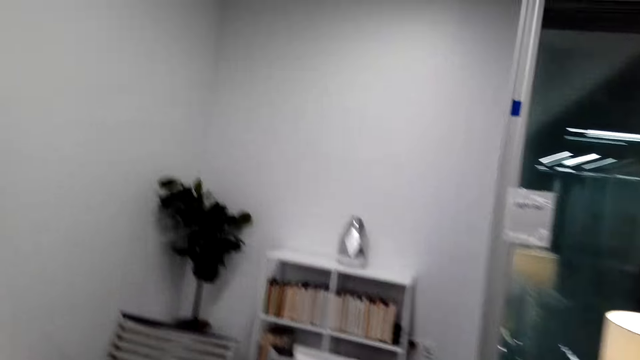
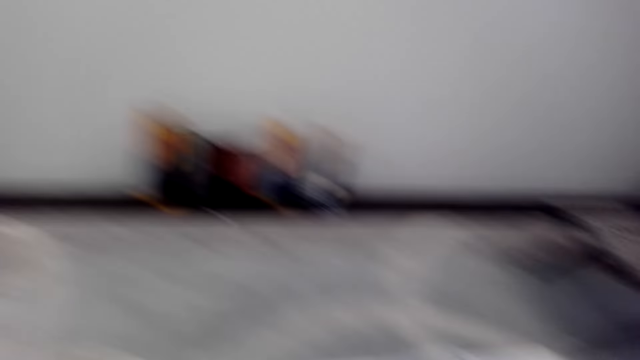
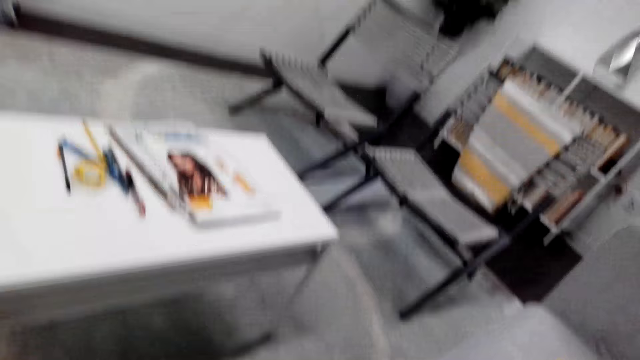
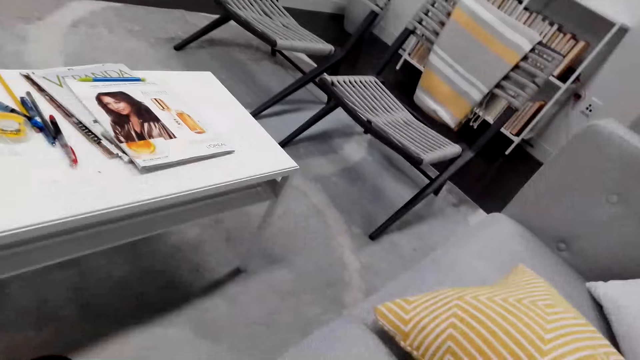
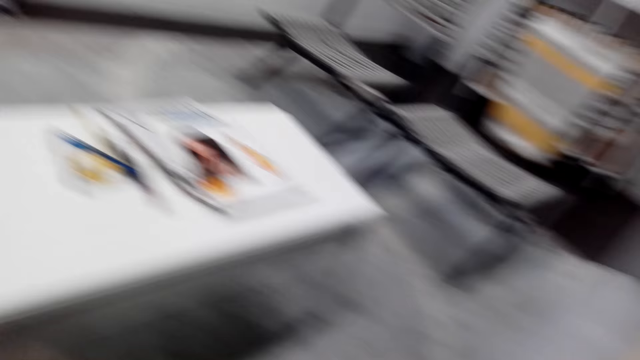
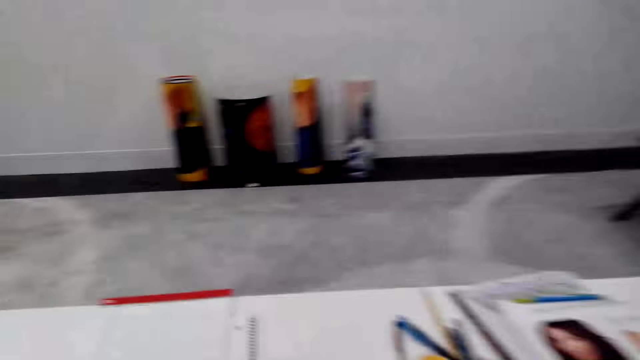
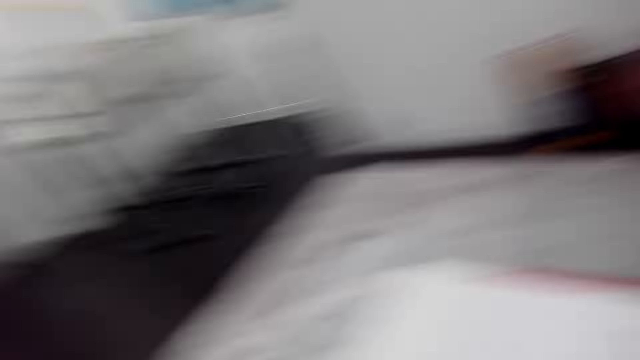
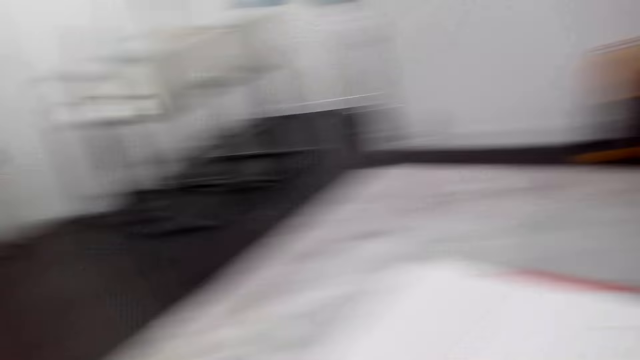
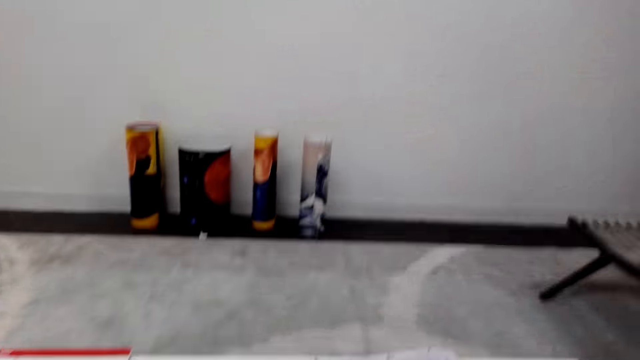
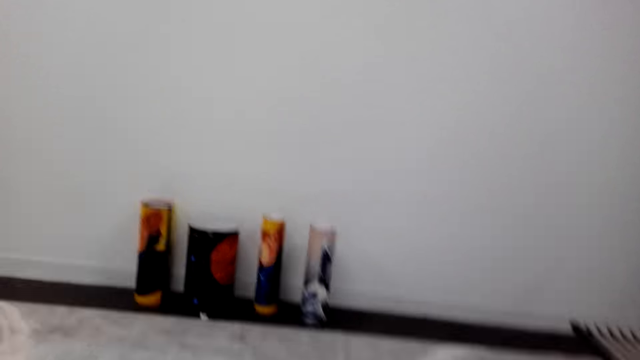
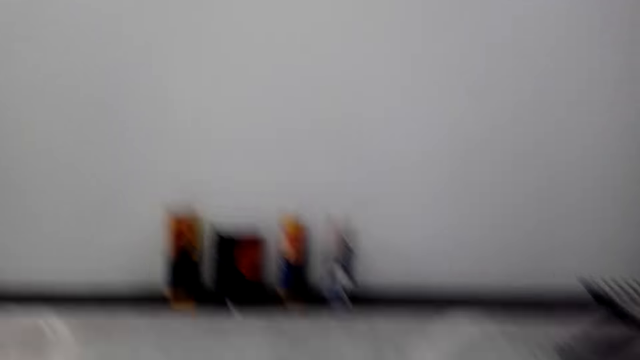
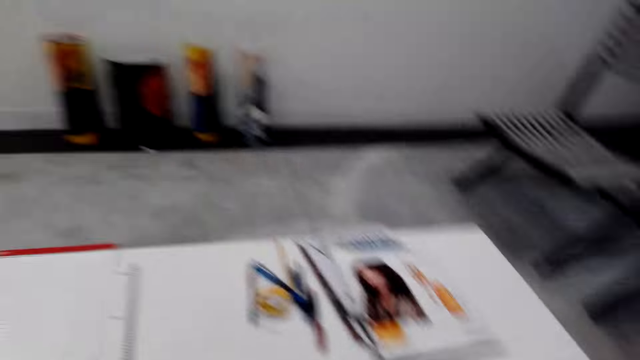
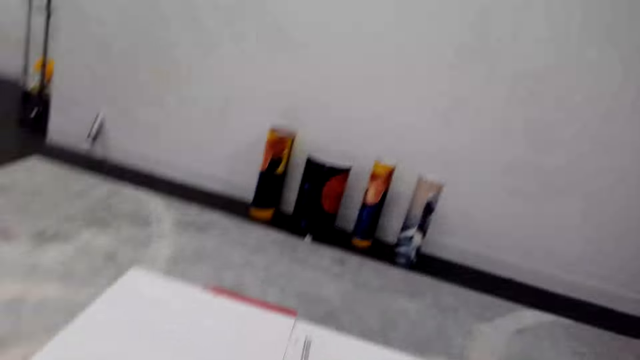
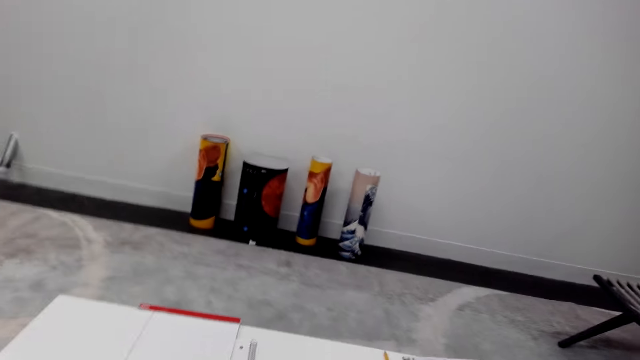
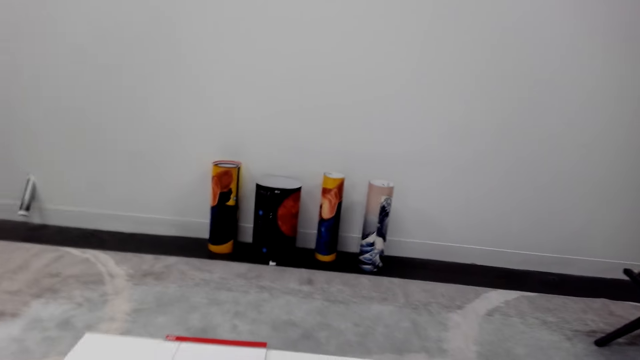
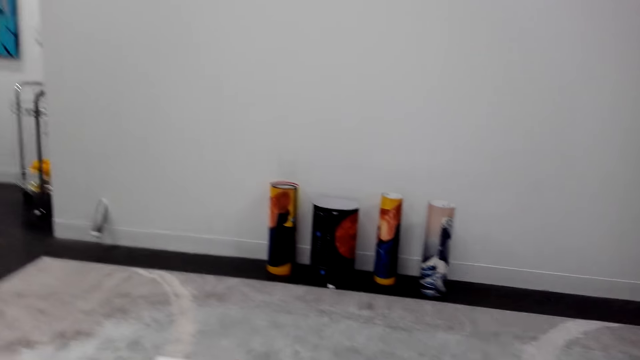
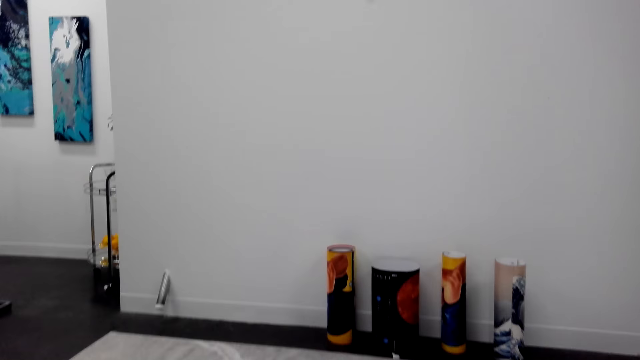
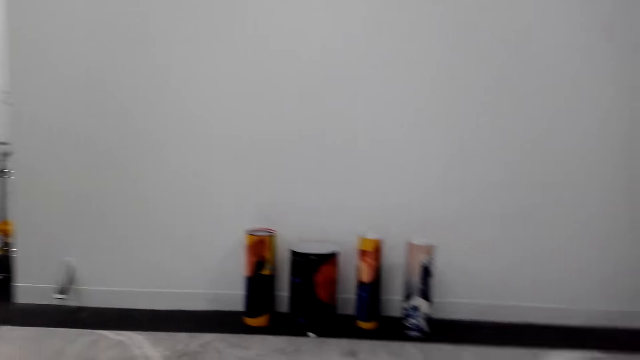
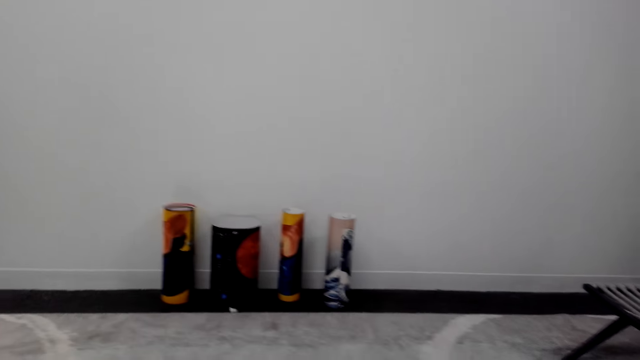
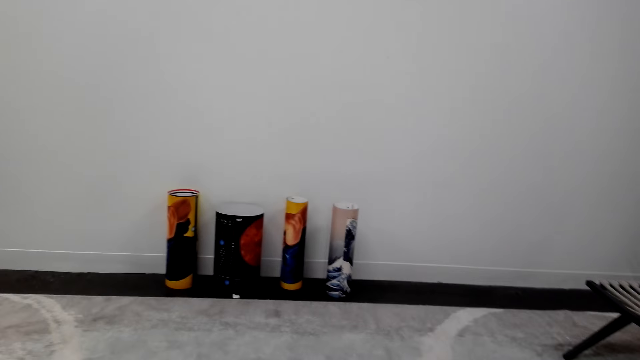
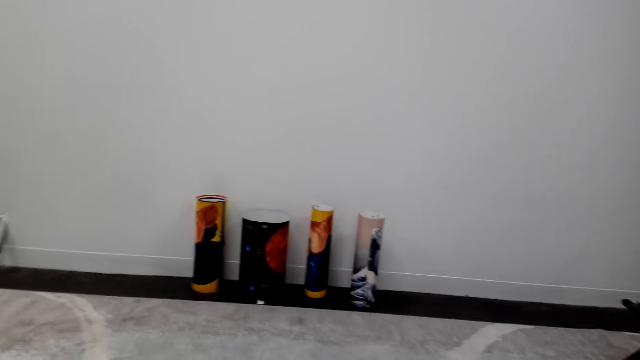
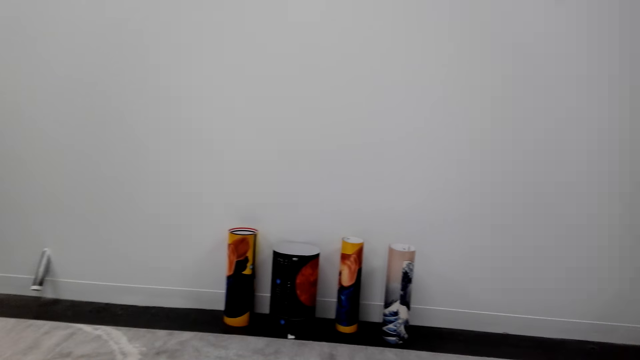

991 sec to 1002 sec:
The camera wearer looks around.

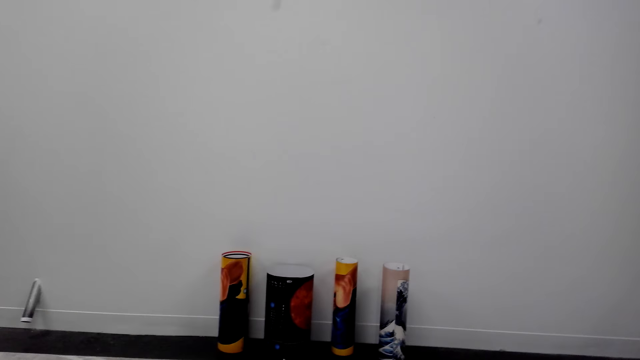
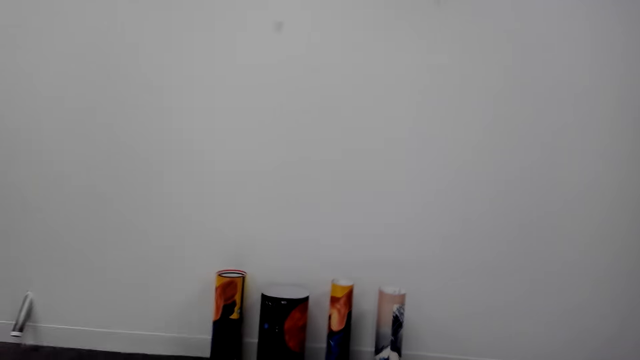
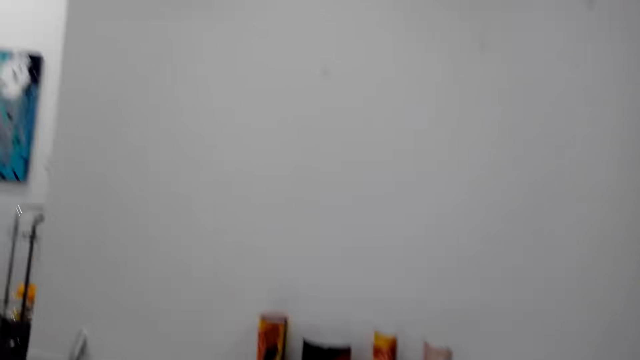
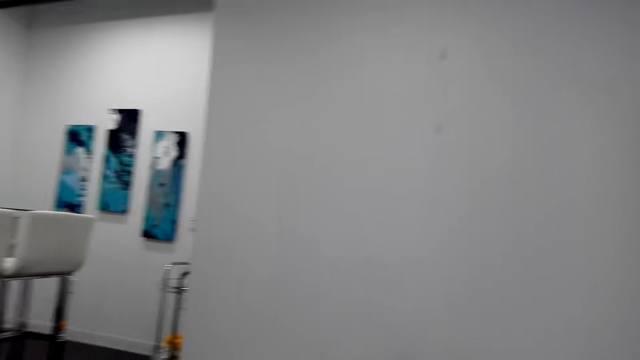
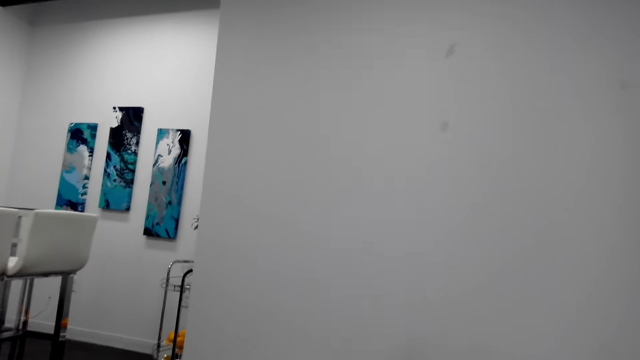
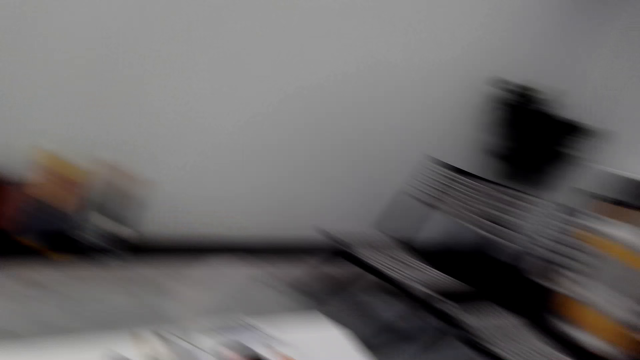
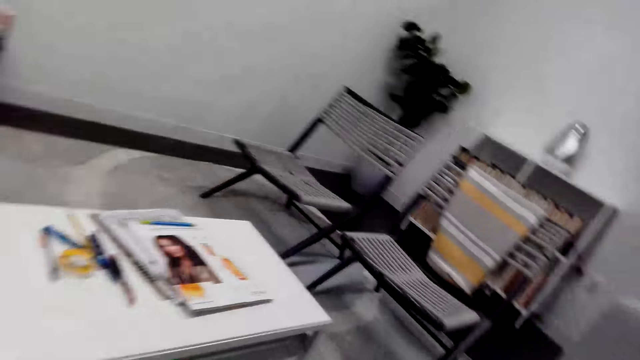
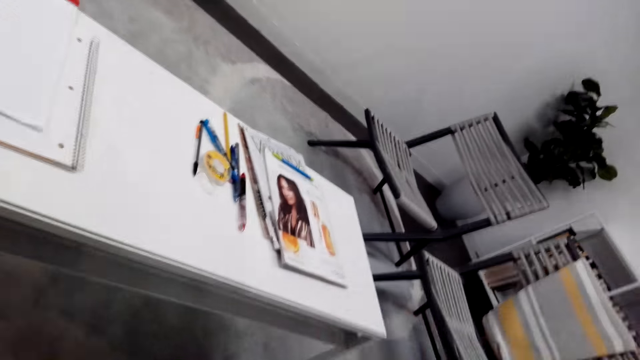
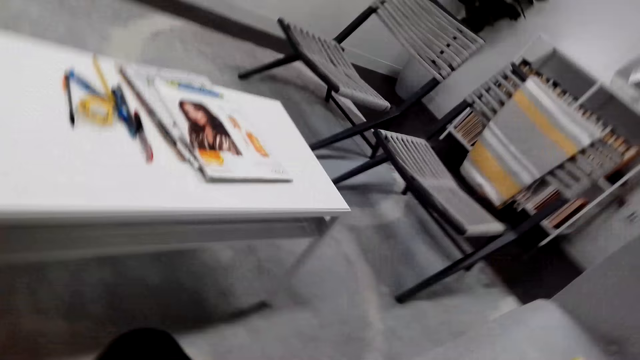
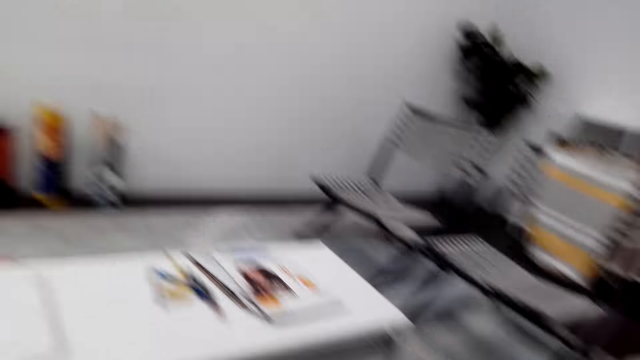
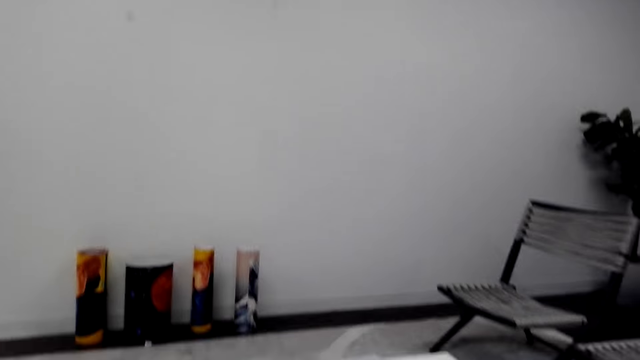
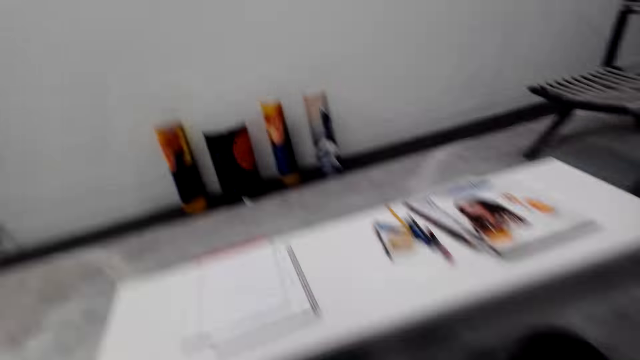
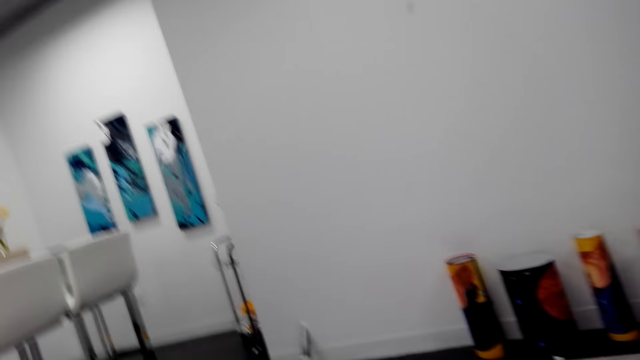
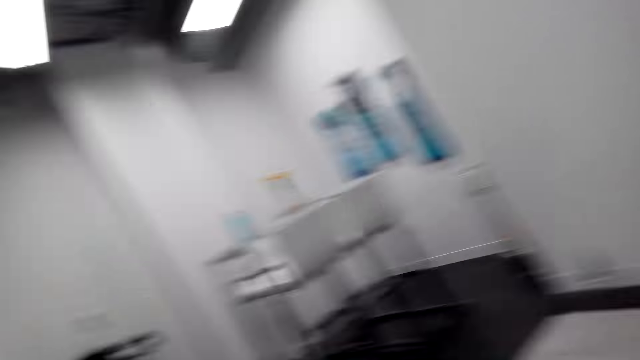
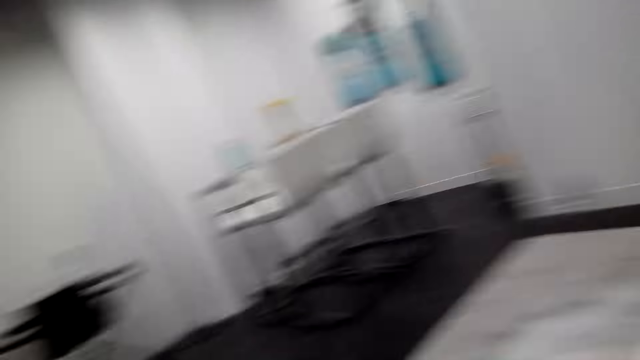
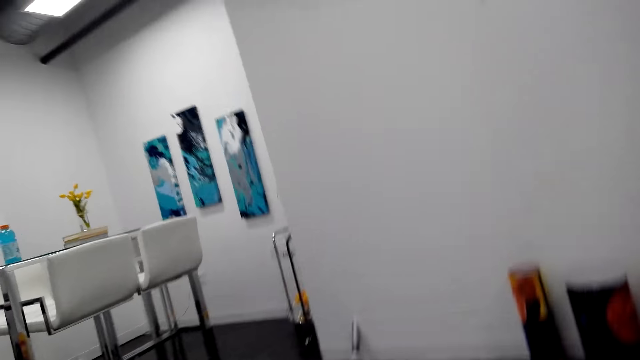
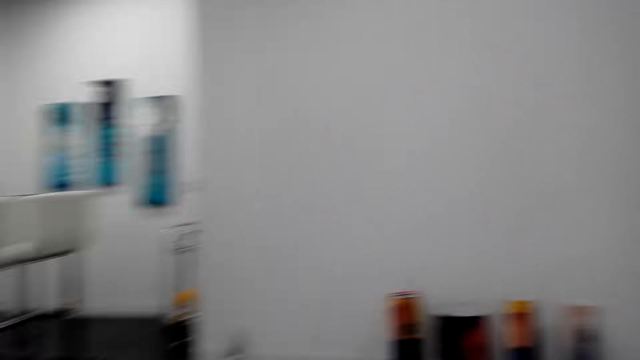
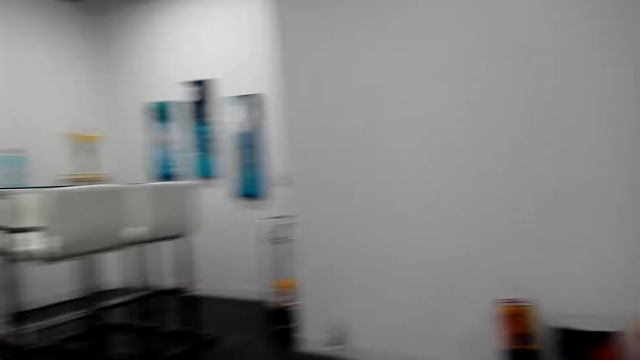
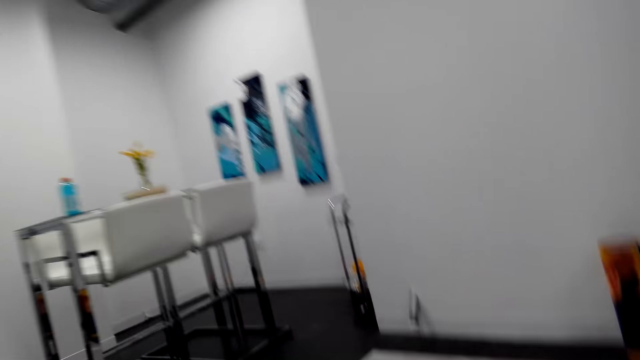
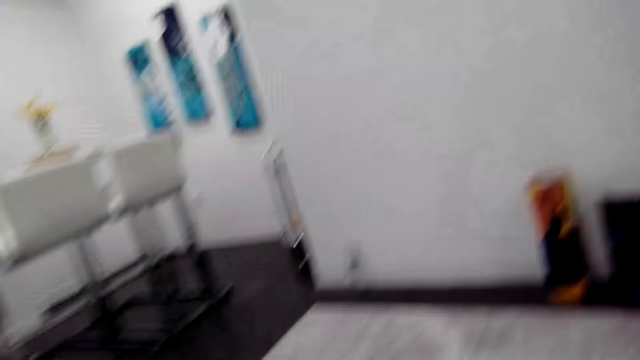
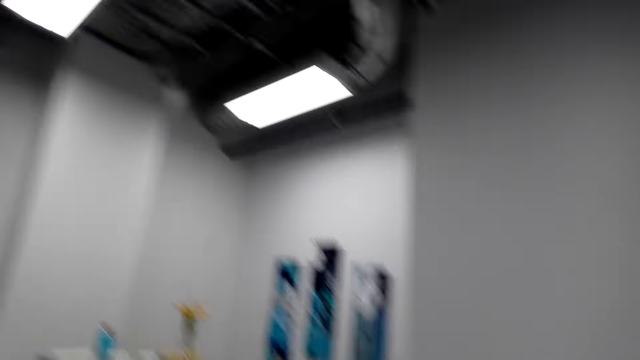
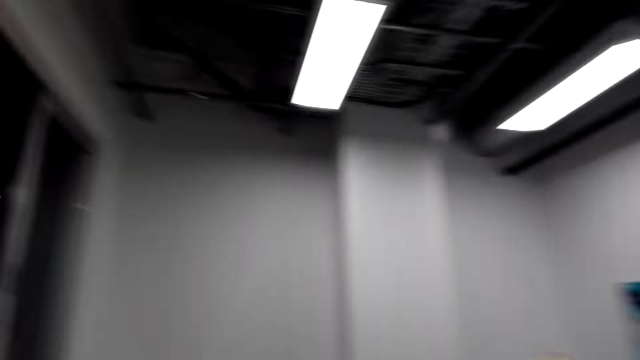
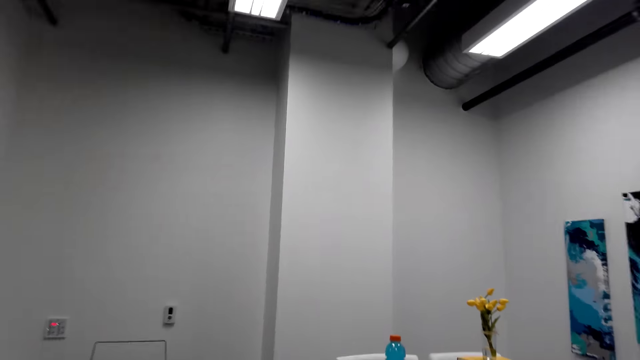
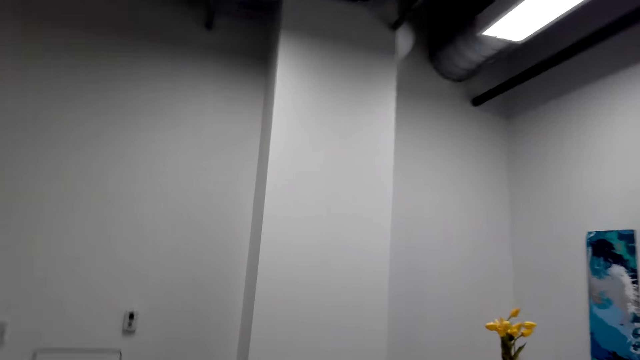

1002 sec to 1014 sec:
The camera wearer looks around. They raise a hand. They sit on a couch. They look around.
